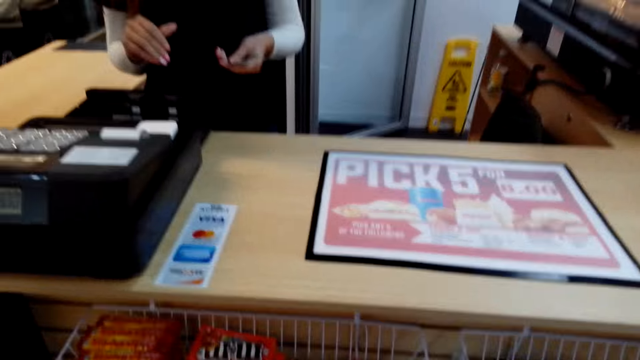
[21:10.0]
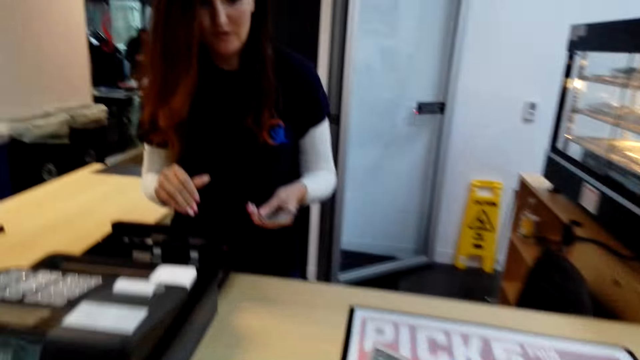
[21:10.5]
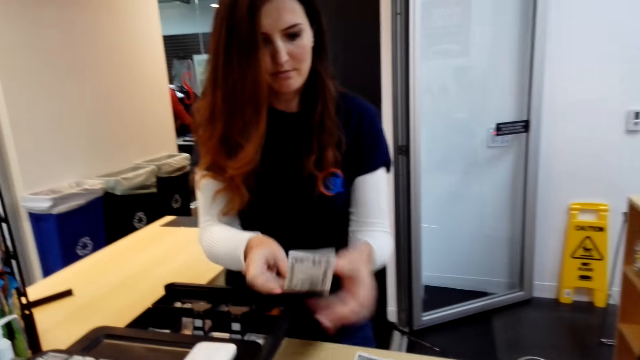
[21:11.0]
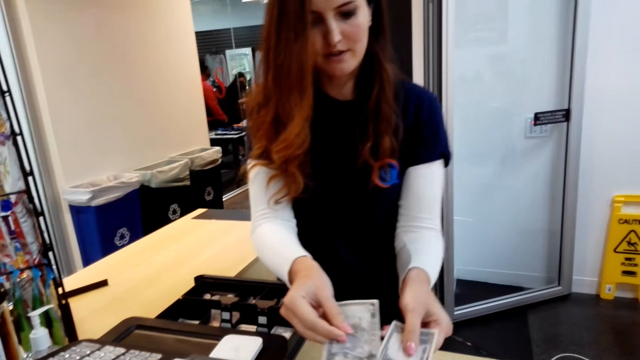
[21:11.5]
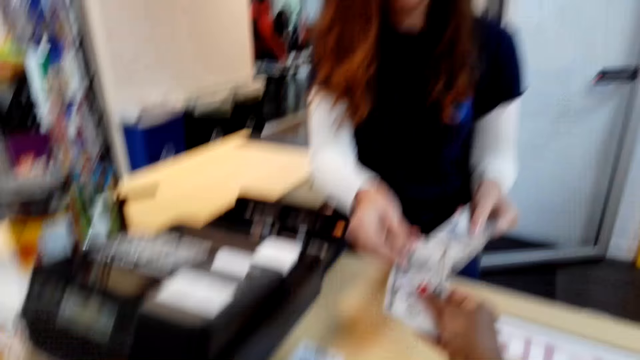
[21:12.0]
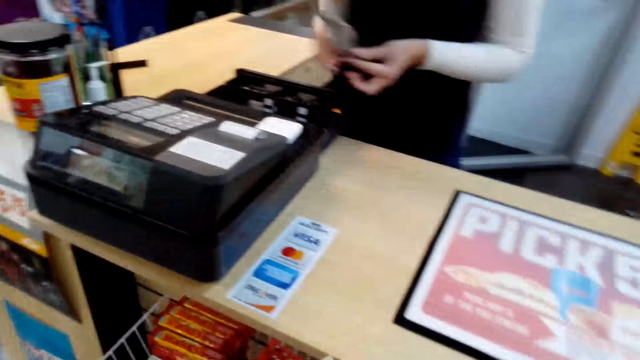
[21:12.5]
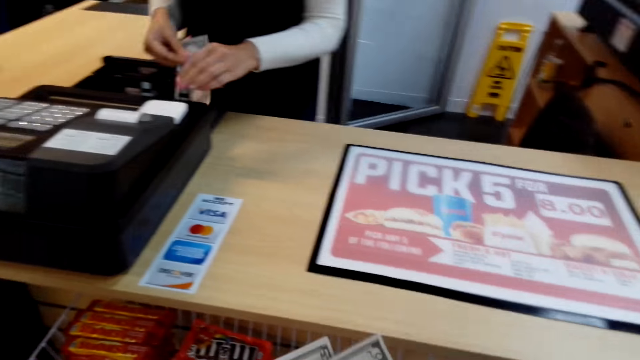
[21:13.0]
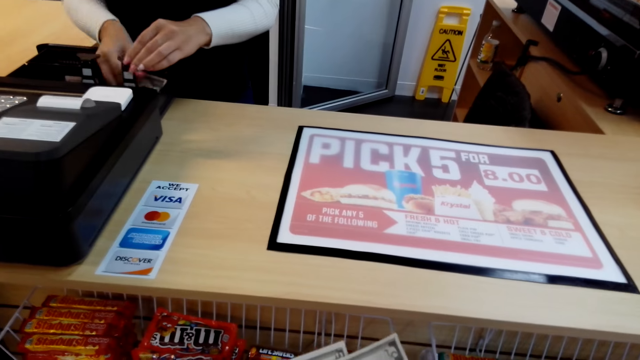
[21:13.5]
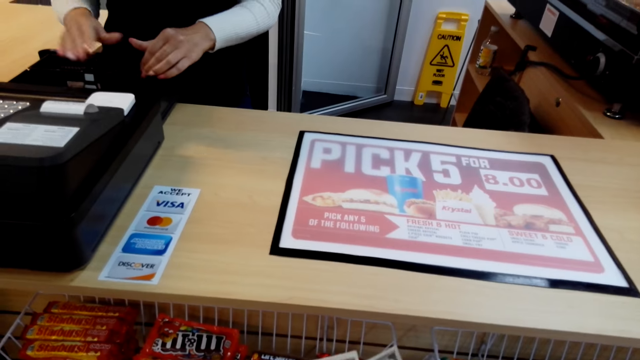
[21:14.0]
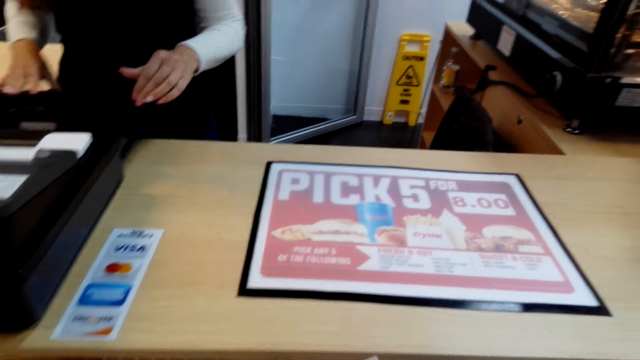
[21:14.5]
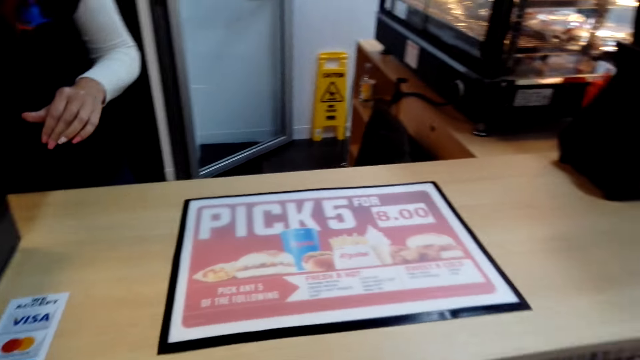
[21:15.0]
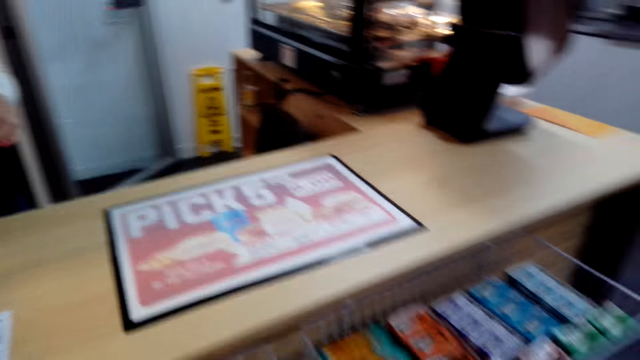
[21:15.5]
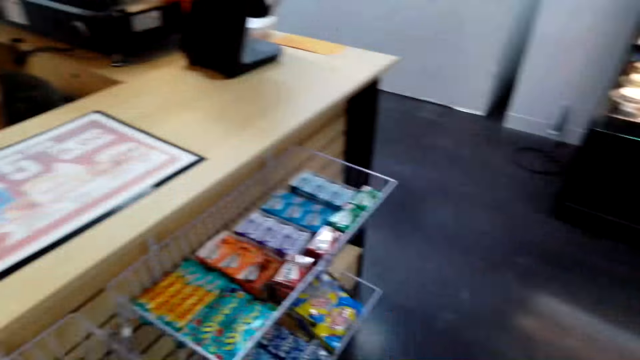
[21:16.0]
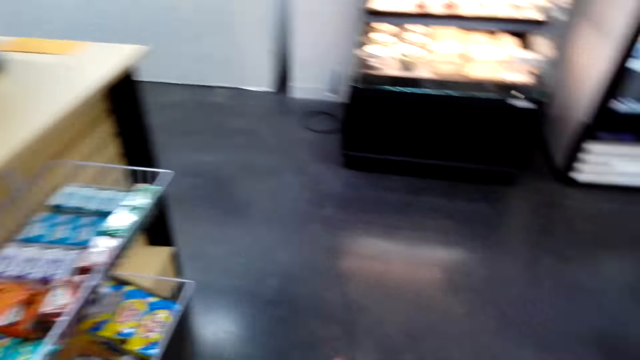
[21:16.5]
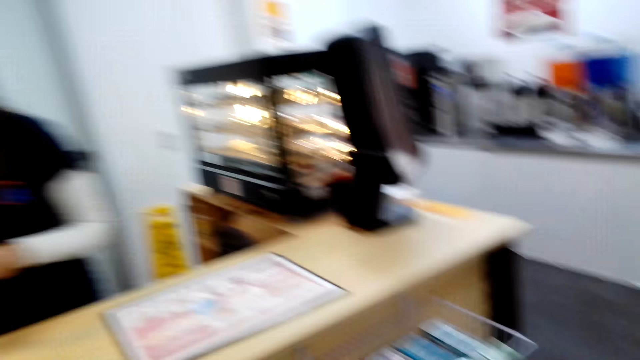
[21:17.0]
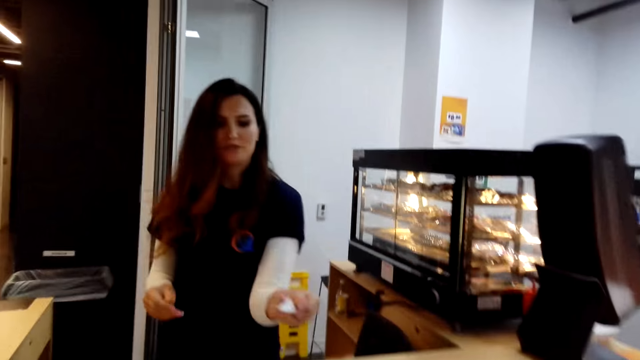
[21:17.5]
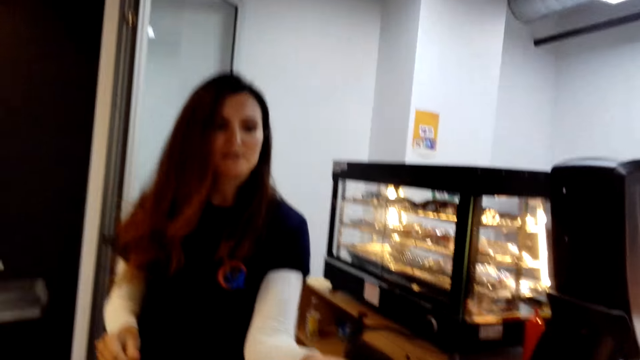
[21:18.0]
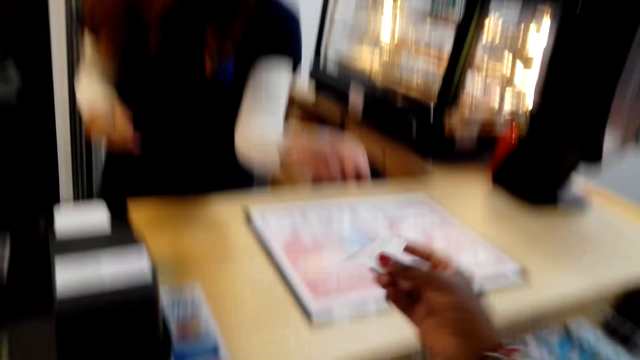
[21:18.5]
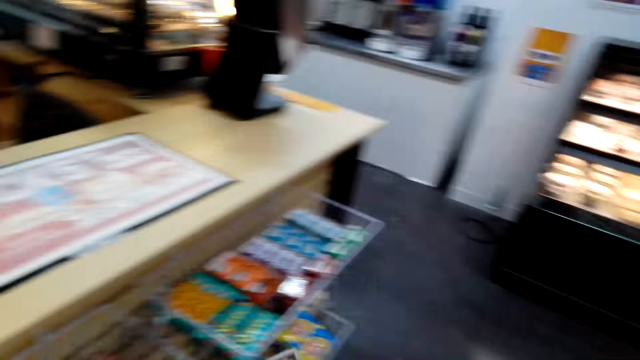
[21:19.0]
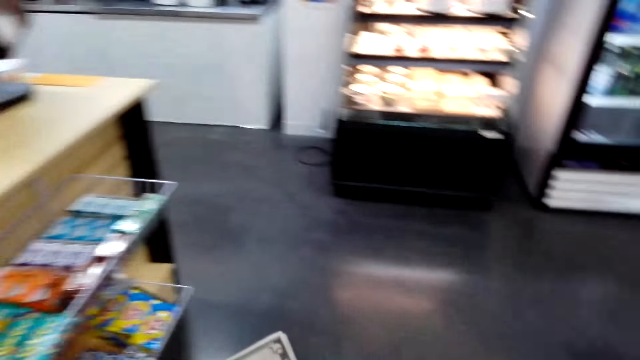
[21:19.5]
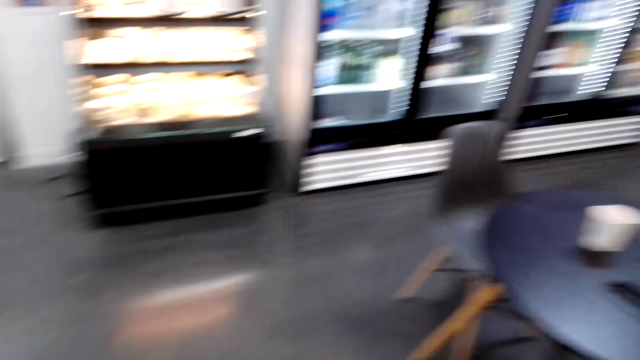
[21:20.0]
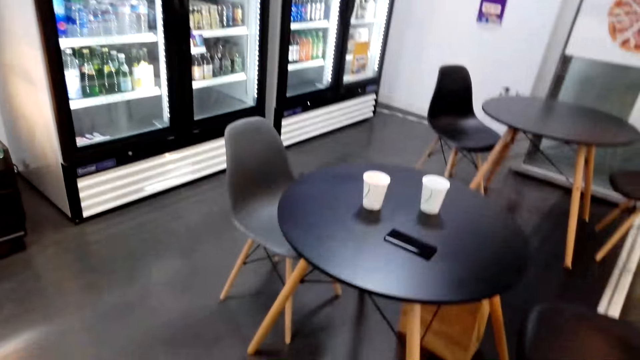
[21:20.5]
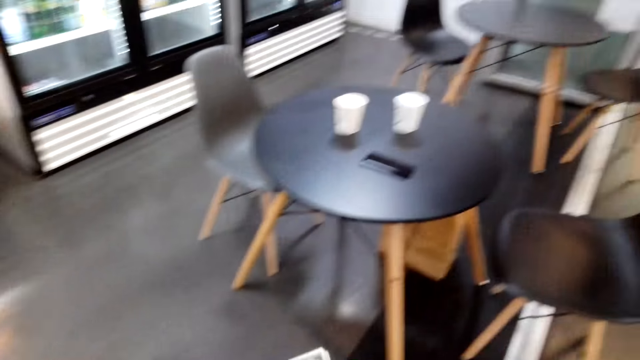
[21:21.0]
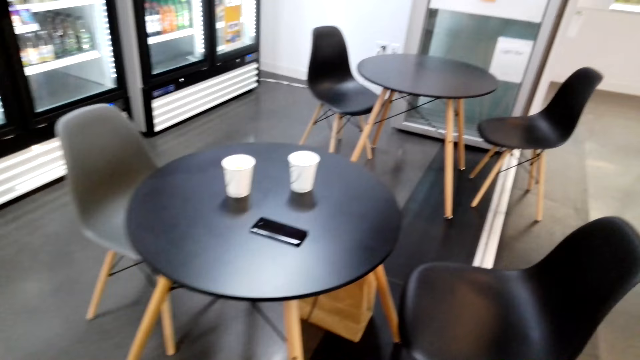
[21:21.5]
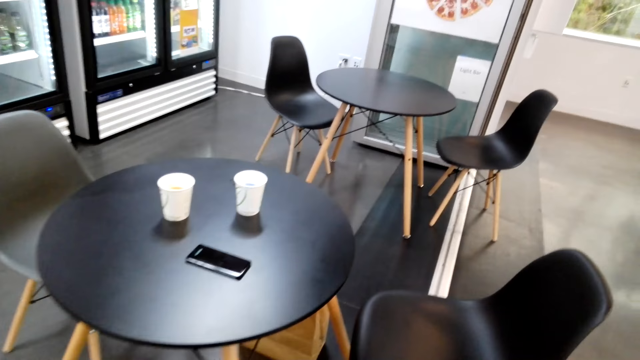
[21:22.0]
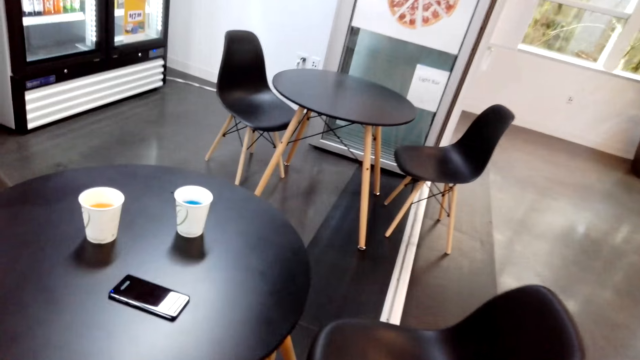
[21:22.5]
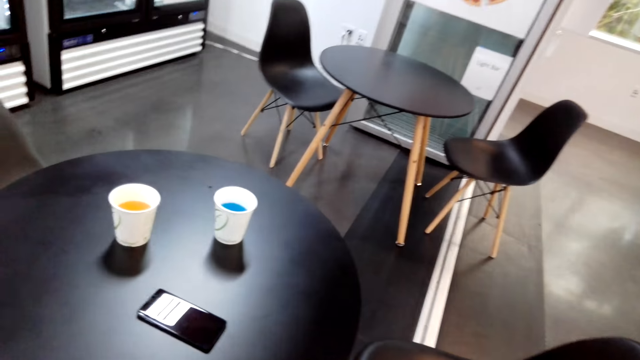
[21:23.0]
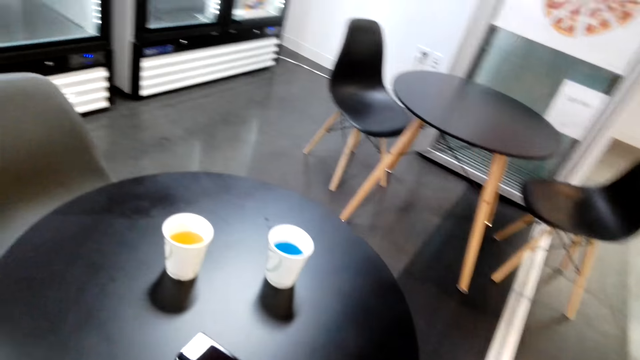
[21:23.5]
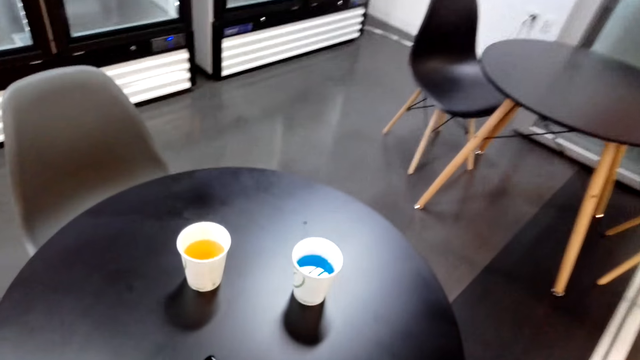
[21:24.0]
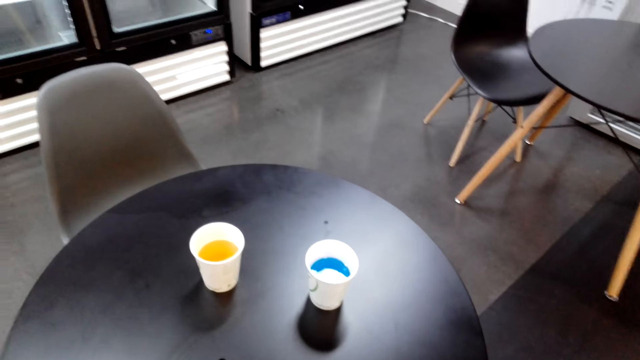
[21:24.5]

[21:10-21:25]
The cashier hands the camera wearer money. The camera wearer hands the cashier a dollar. The cashier takes the dollar. The camera wearer takes the money. The cashier puts the money in the compartment, pushes the bars down and pushes the compartment in. The camera wearer turns. The cashier hands the camera wearer a receipt. The camera wearer walks to the table. They look around the shop.

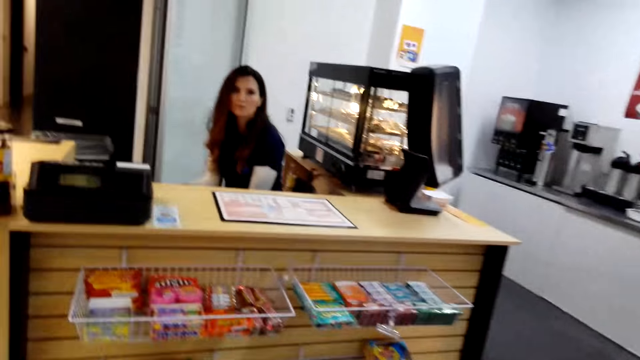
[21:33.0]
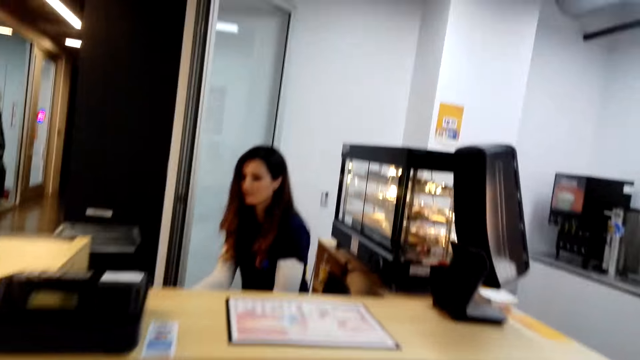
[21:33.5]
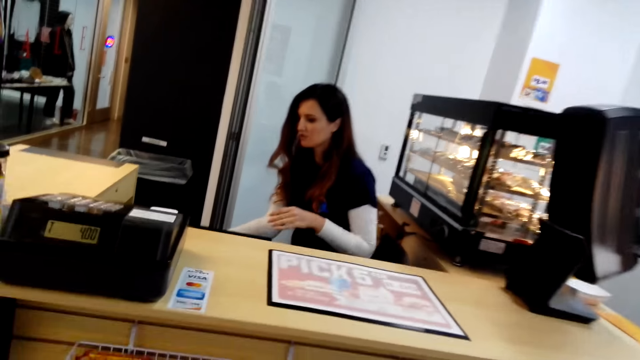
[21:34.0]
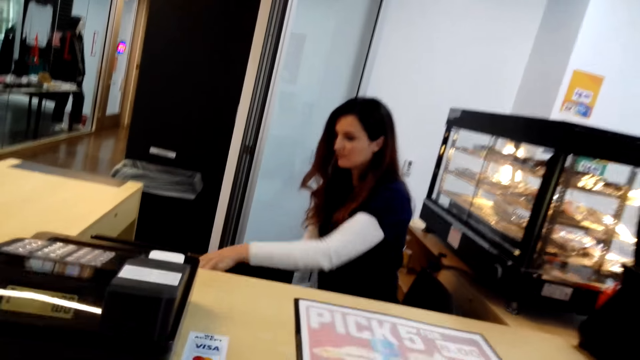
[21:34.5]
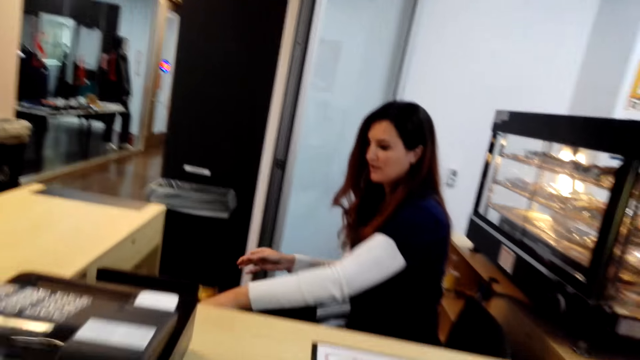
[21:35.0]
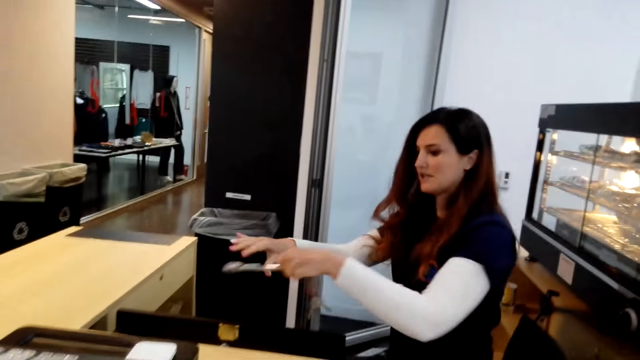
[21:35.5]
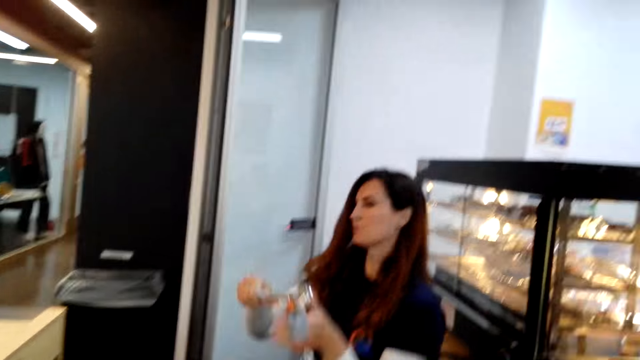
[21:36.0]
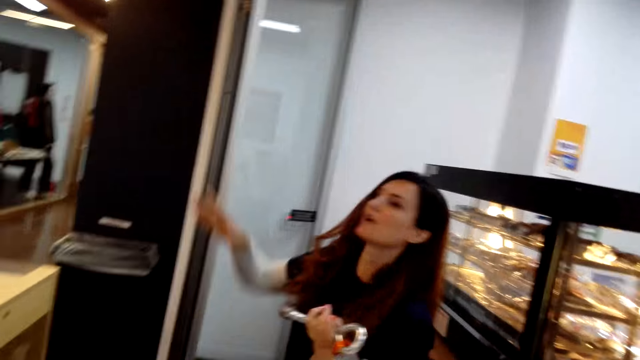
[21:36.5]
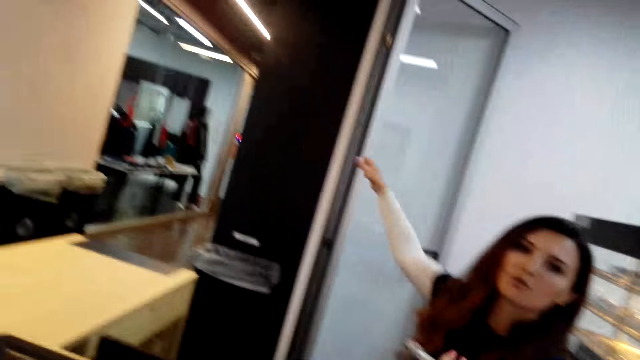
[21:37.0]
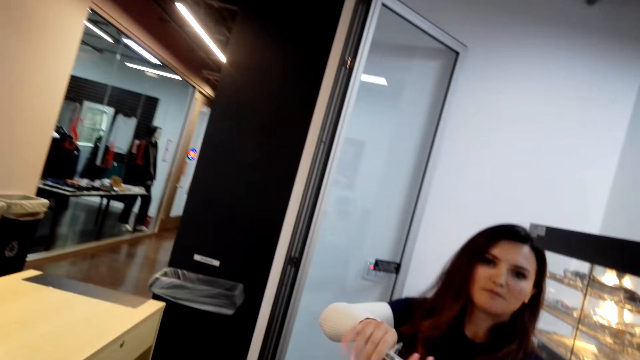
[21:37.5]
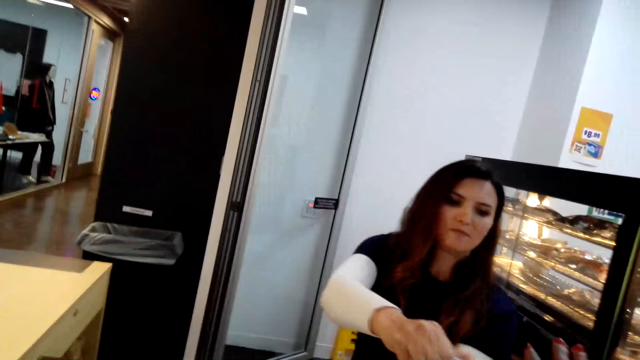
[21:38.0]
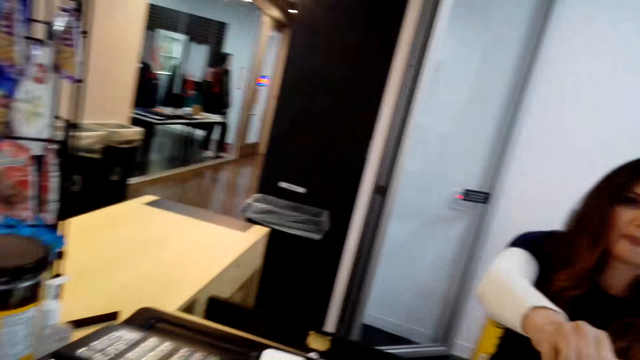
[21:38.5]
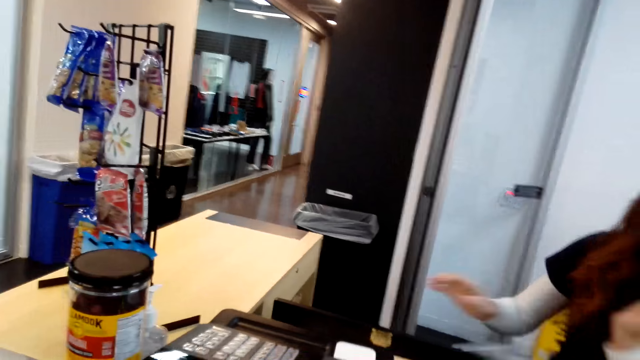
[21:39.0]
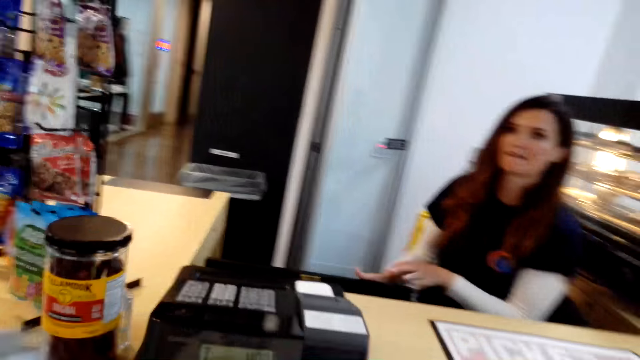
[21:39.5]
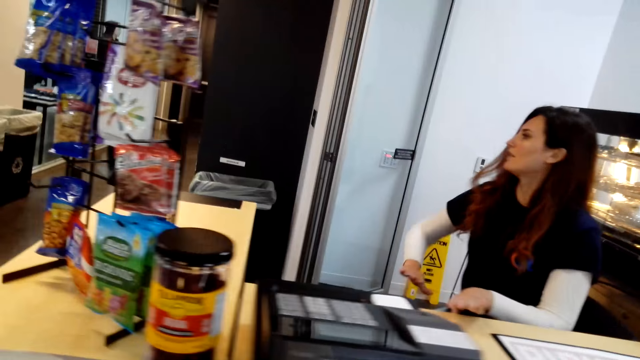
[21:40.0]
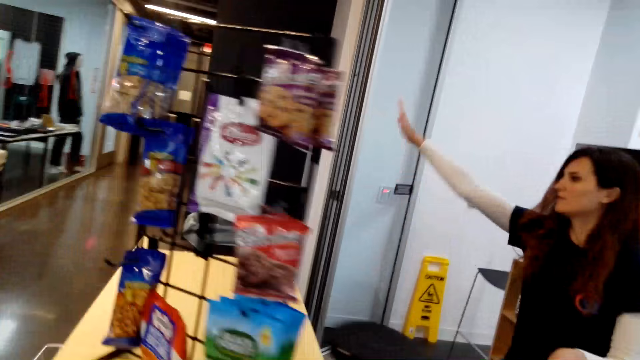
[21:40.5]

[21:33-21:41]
The camera wearer interacts with the cashier. The cashier looks at the camera wearer. She pulls a drawer. She puts a hand in the drawer. She takes out keys. She points. She hands the camera wearer the keys. She pushes the drawer in.
